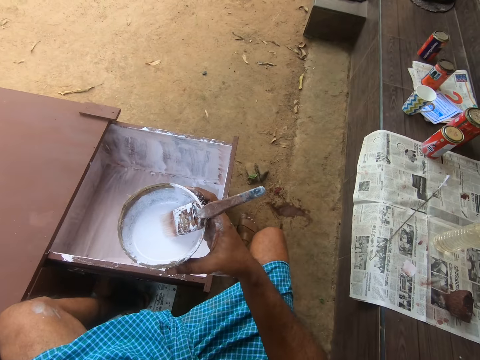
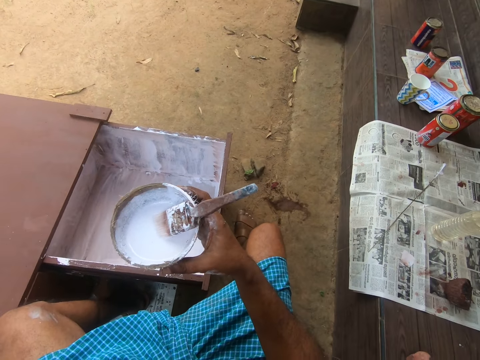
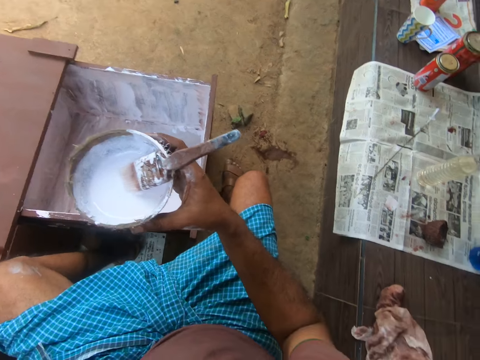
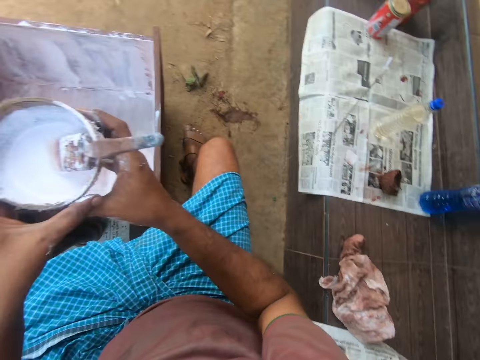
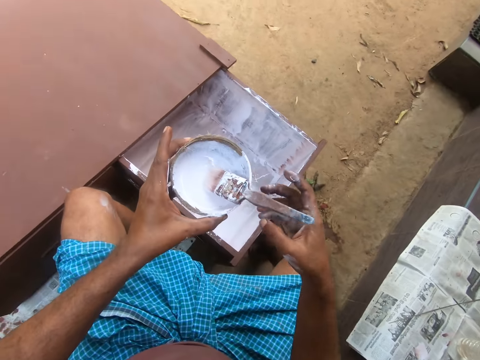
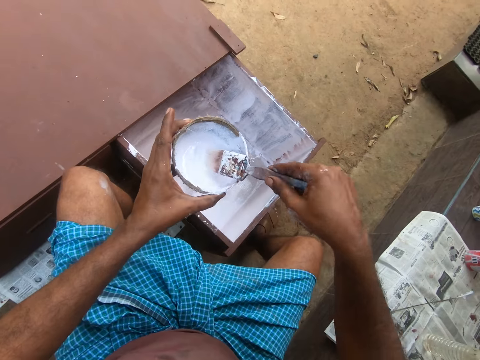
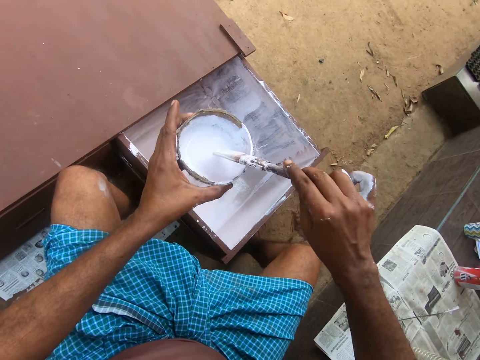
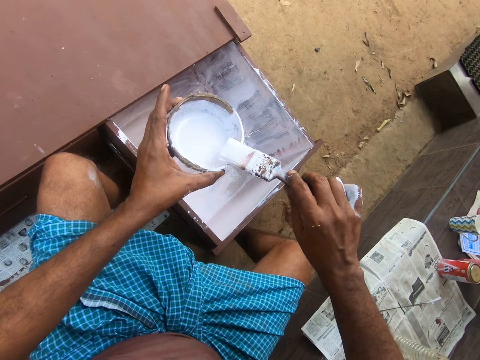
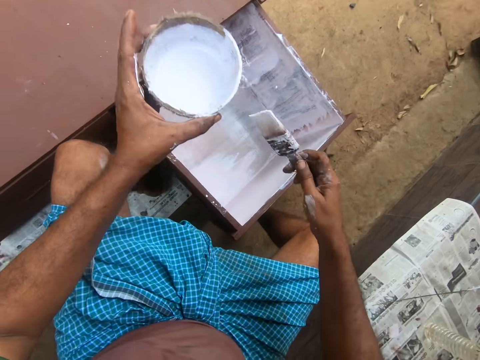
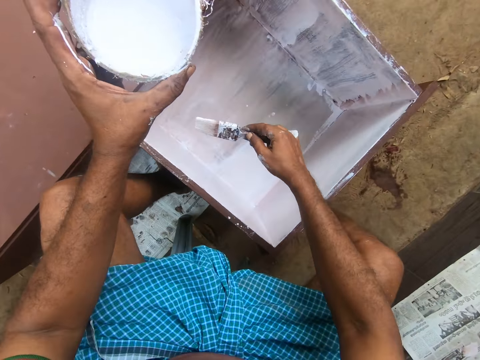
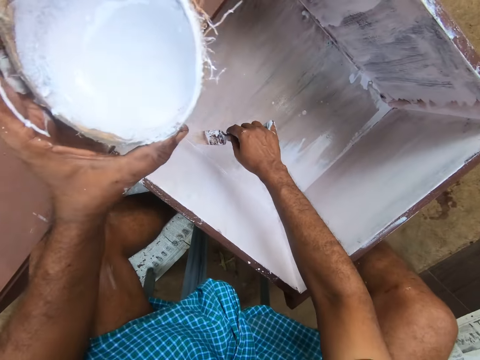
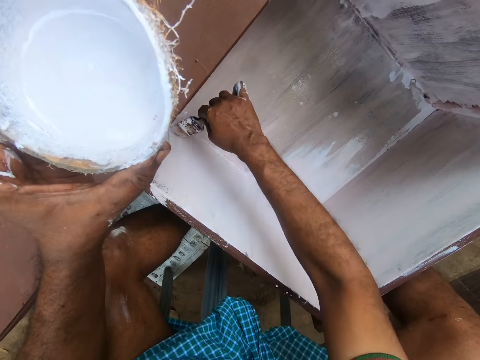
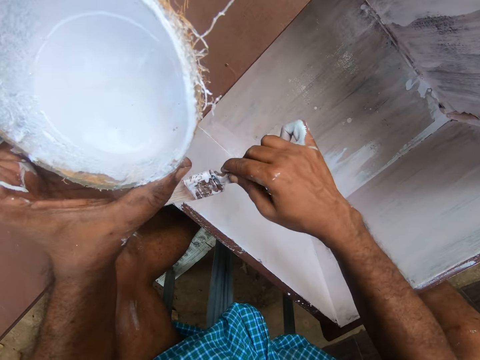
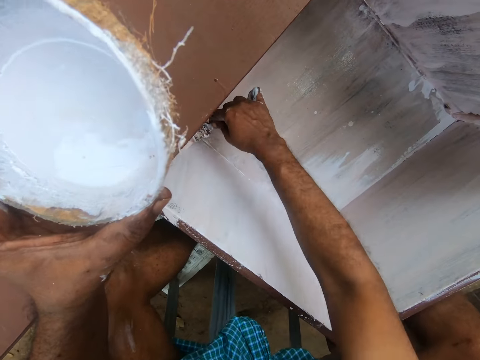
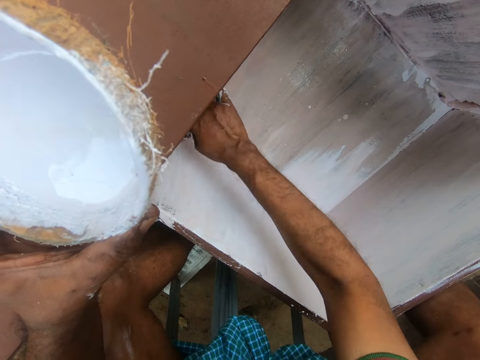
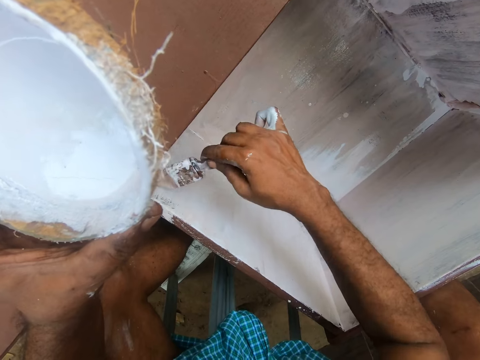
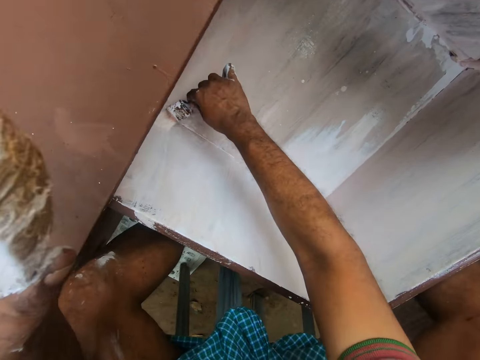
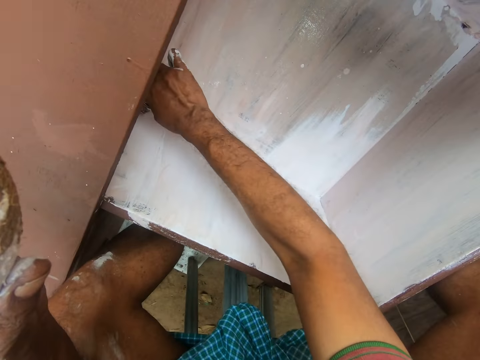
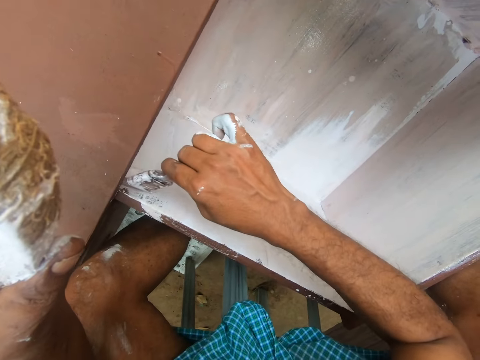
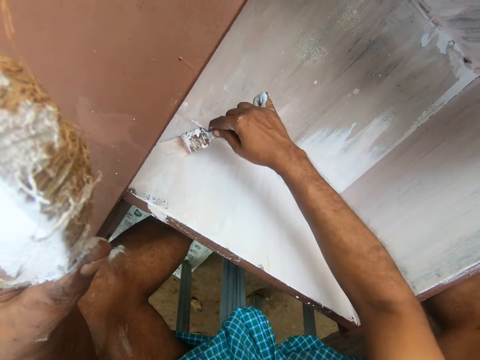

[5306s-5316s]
The camera wearer passes the paint container from his right hand to his left hand. He takes the brush. He rubs the paint brush on the edge of the paint container. He drains excess paint. He paints the drawer with the paint brush in his right hand.

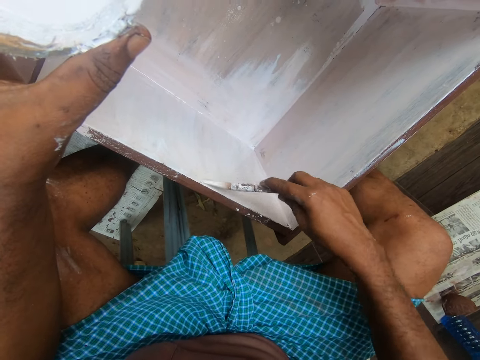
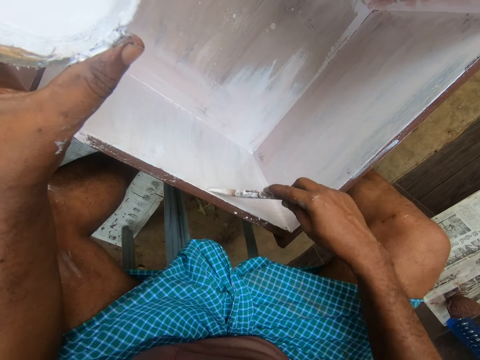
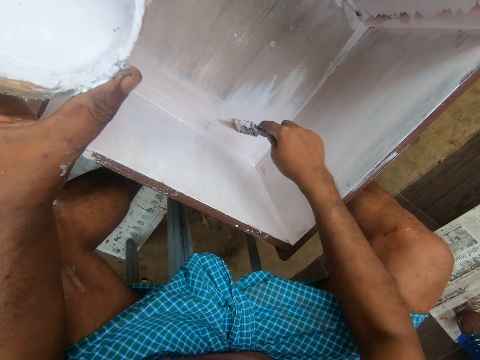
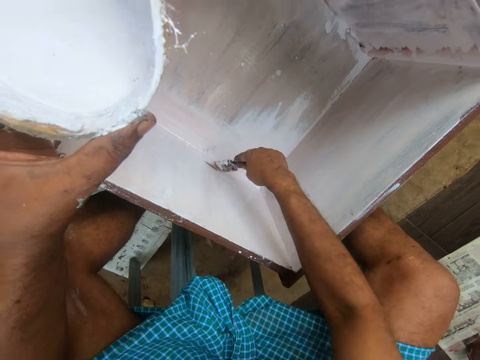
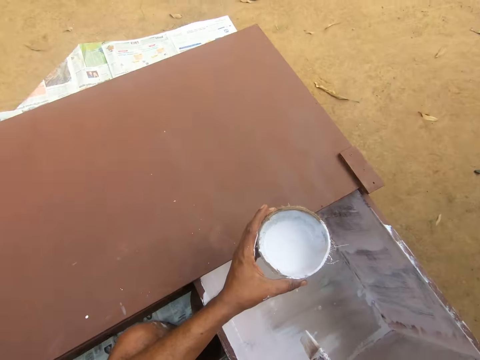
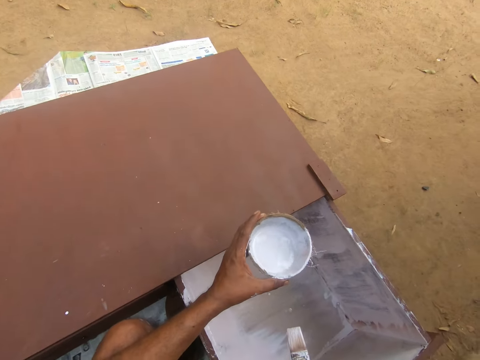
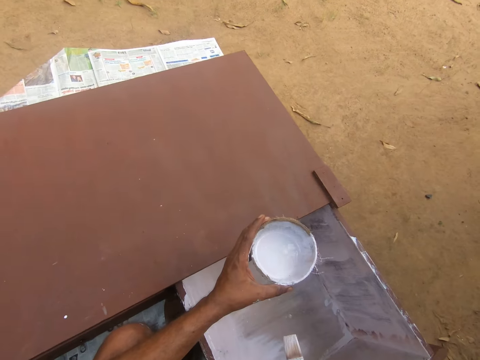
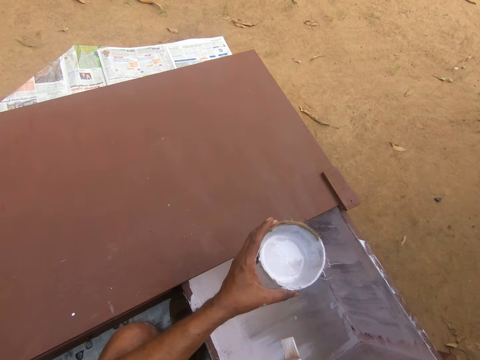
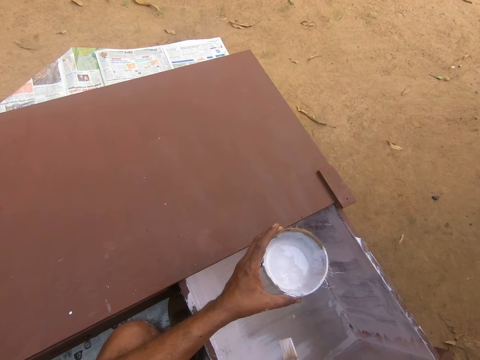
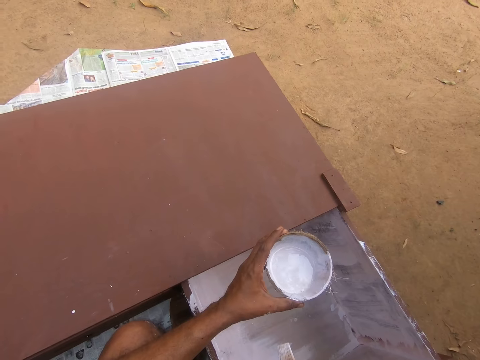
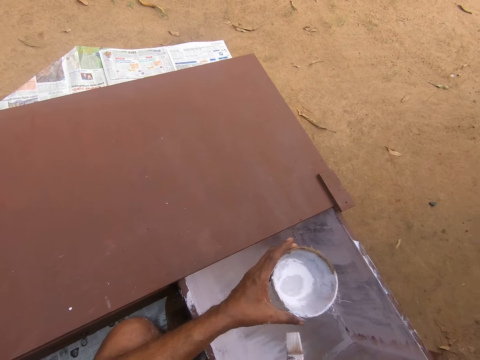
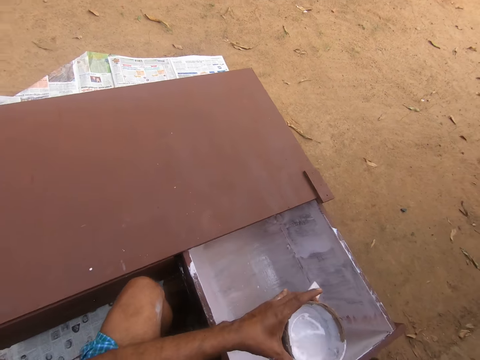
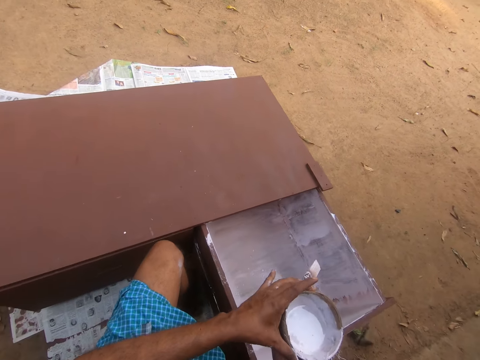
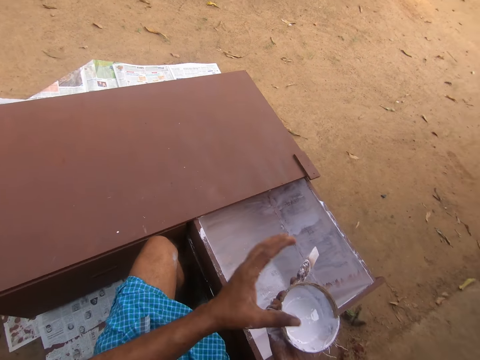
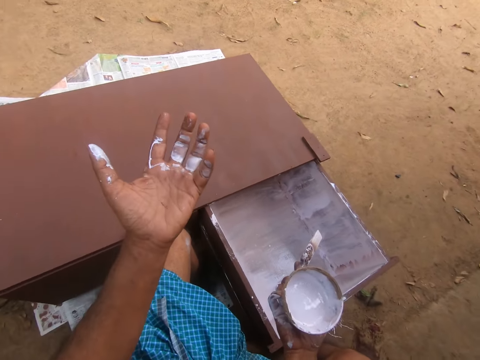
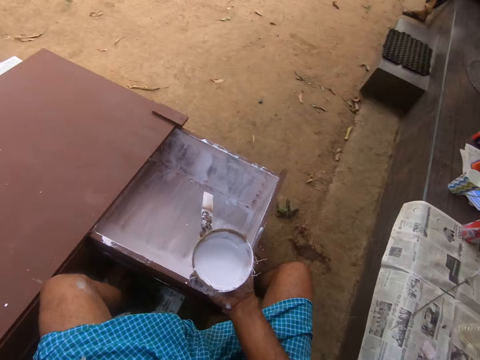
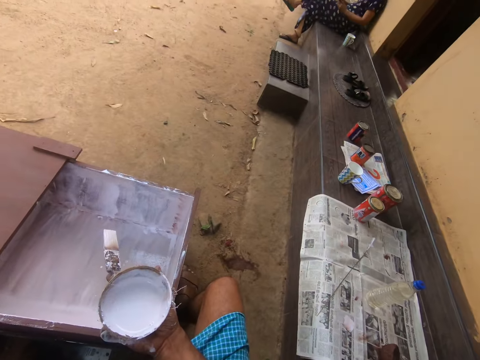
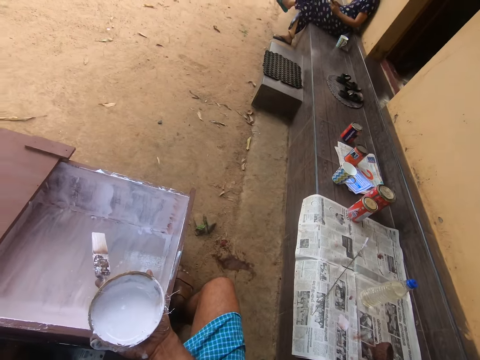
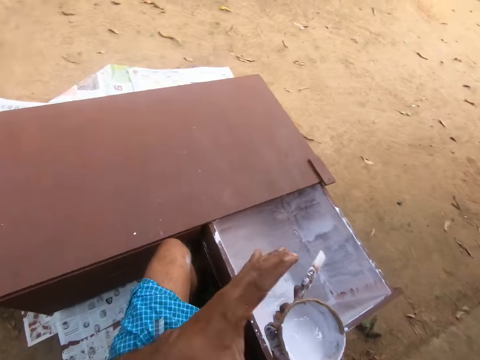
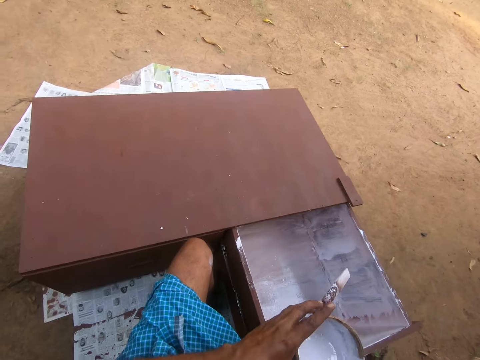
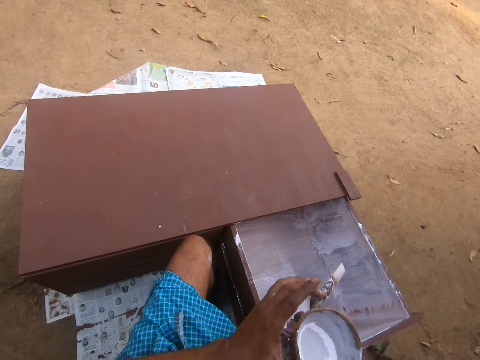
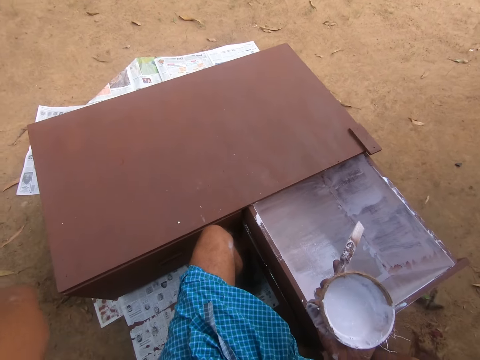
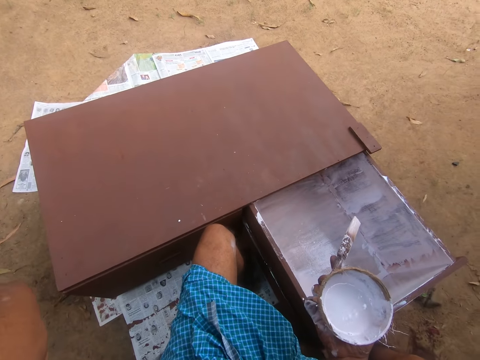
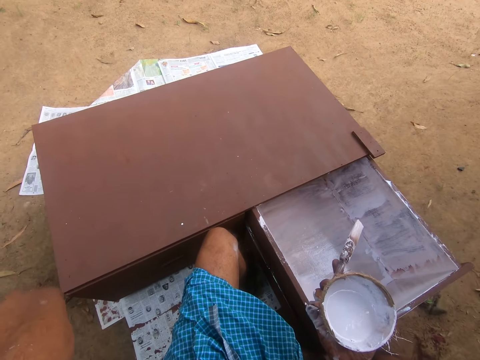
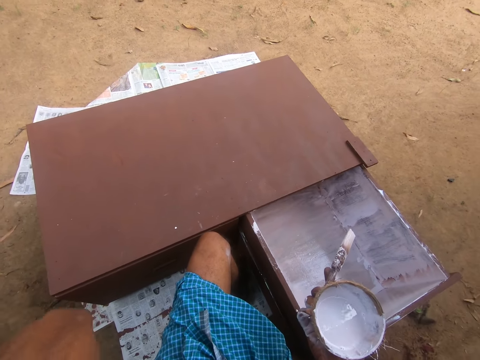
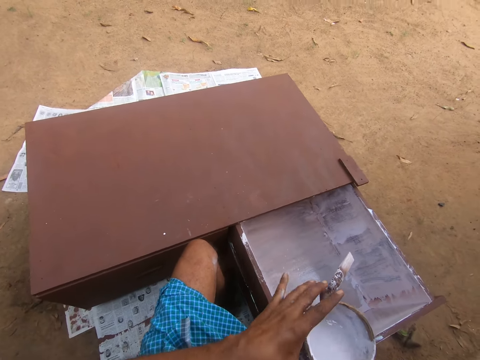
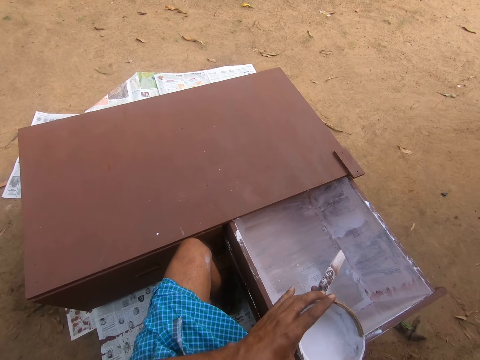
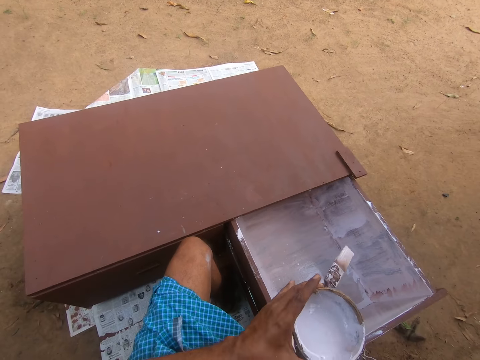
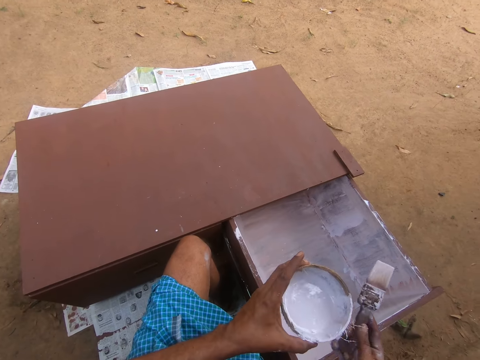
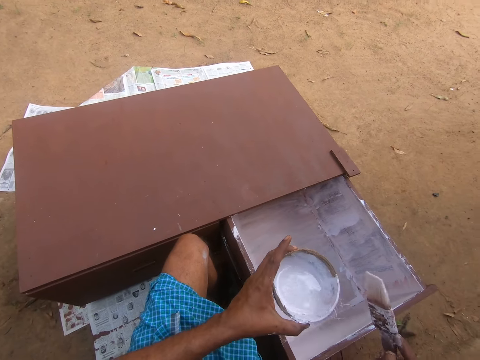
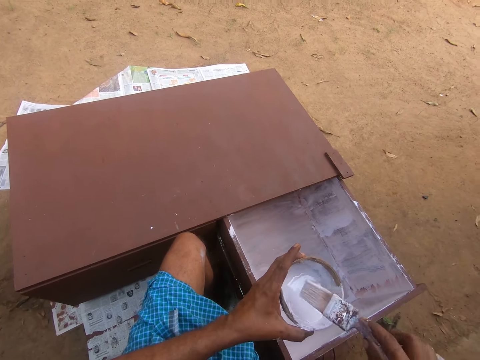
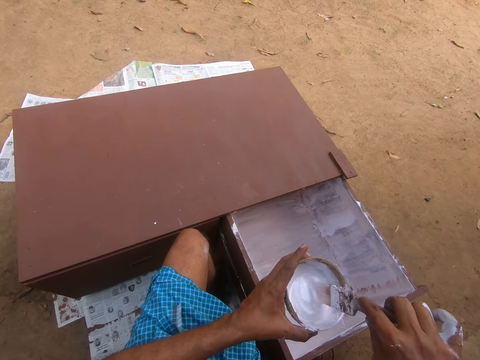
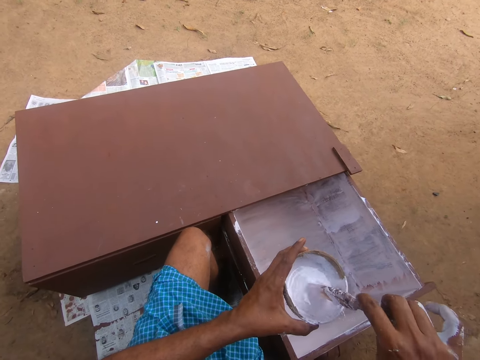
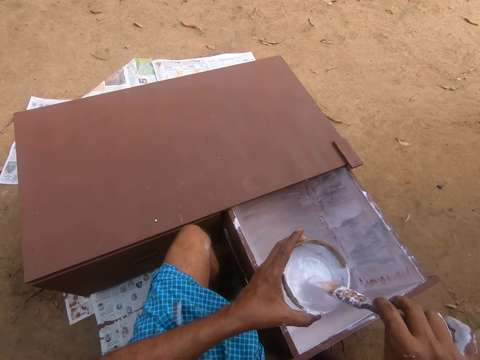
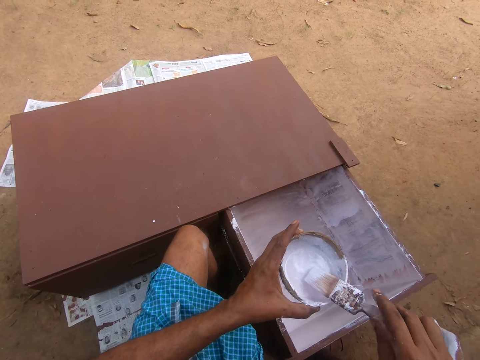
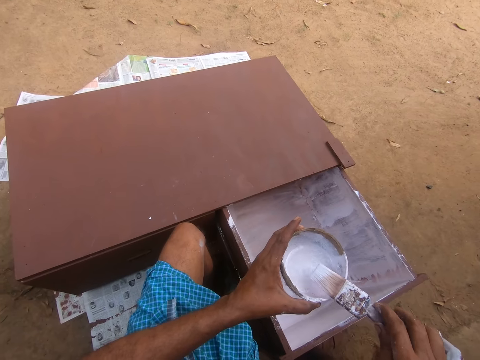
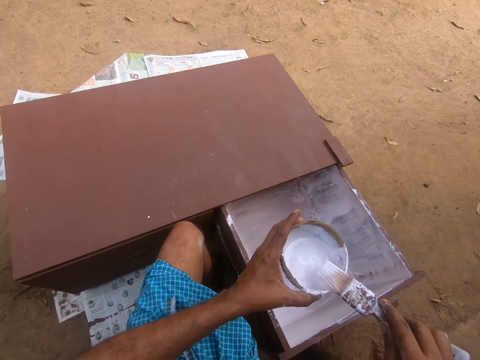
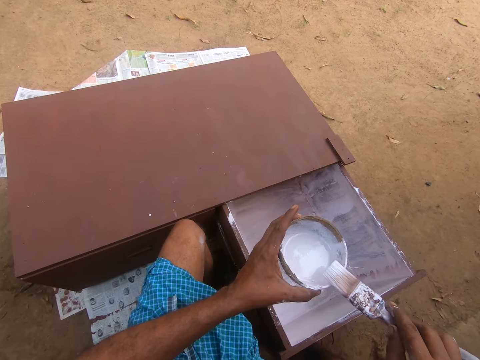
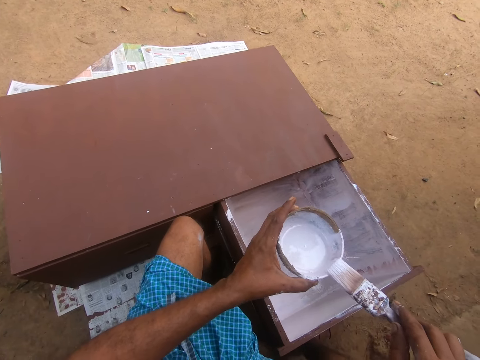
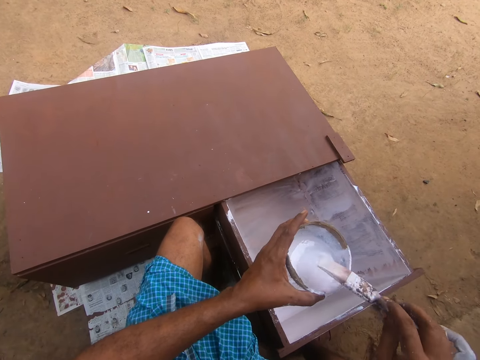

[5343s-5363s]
The camera wearer holds the woody shell of a coconut. He passes the container of paint from his left hand to his right hand. He raises his left hand. He passes the container of paint from his right hand to his left hand. He holds a paint brush. He inserts the paint brush into the container of paint with his right hand. He rubs the paint edge on the edge of the paint container with his right hand.
